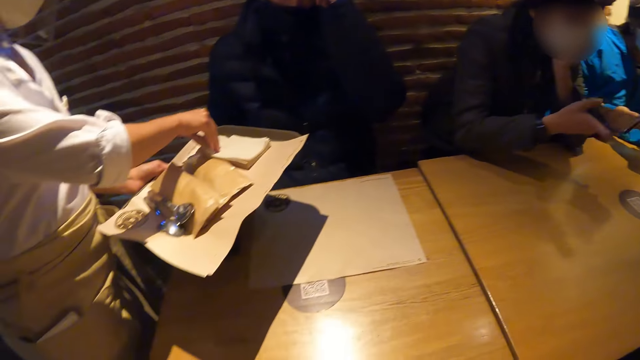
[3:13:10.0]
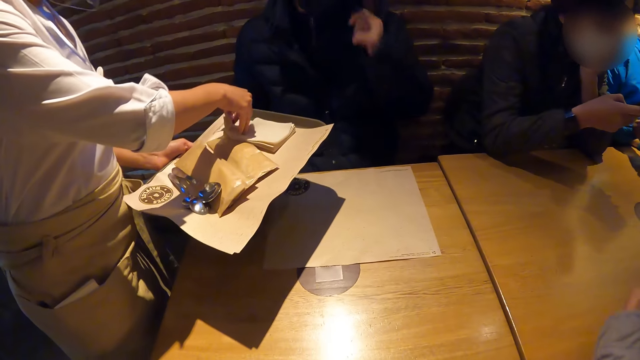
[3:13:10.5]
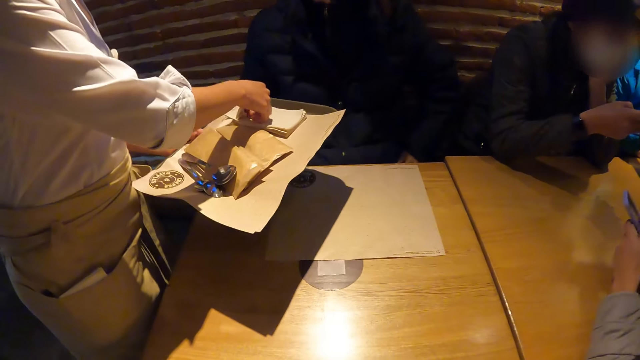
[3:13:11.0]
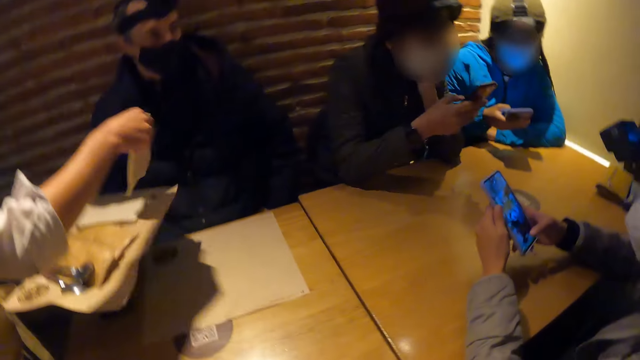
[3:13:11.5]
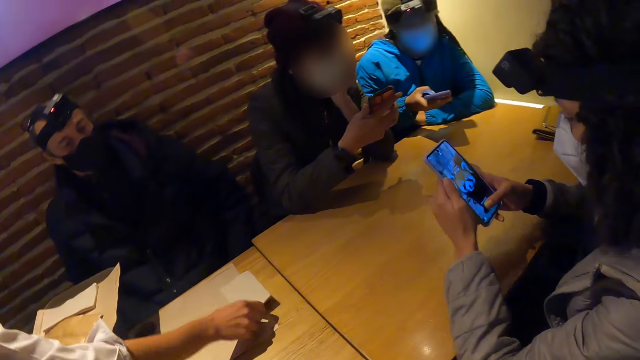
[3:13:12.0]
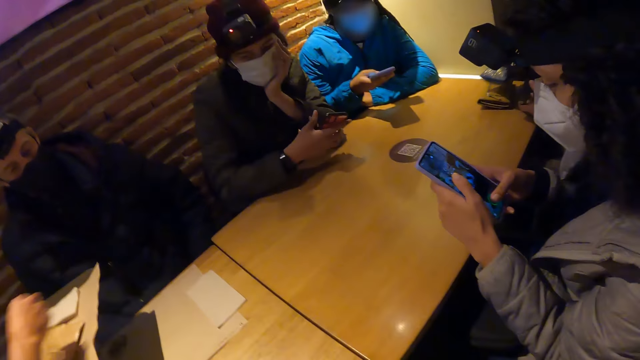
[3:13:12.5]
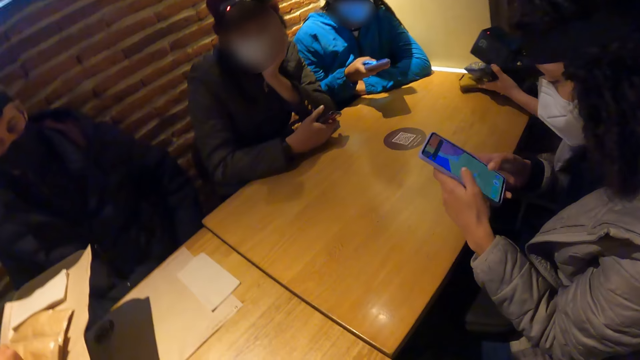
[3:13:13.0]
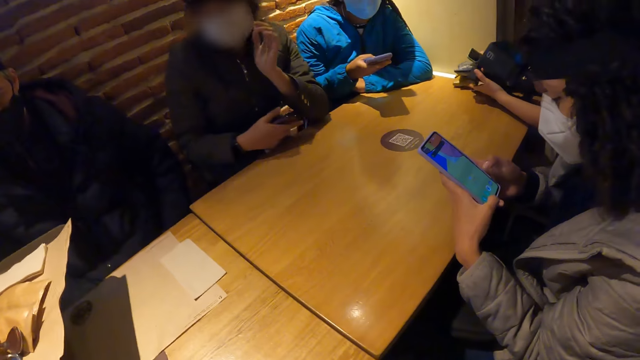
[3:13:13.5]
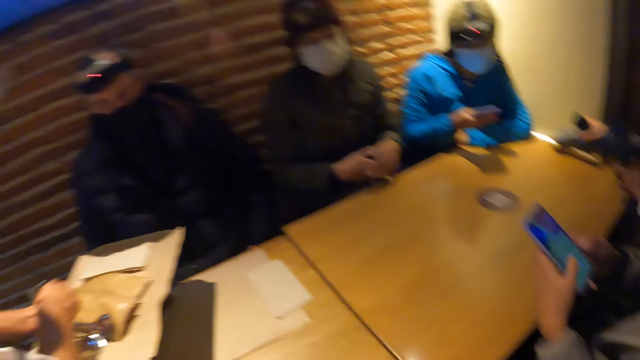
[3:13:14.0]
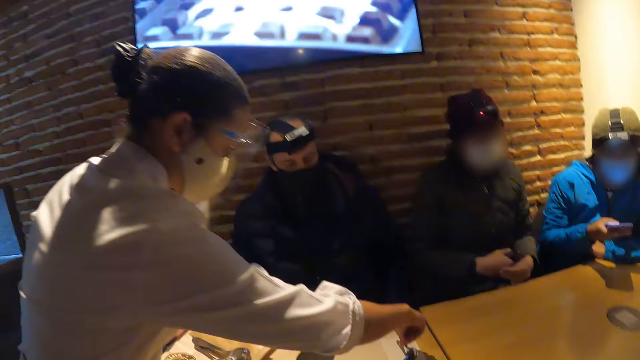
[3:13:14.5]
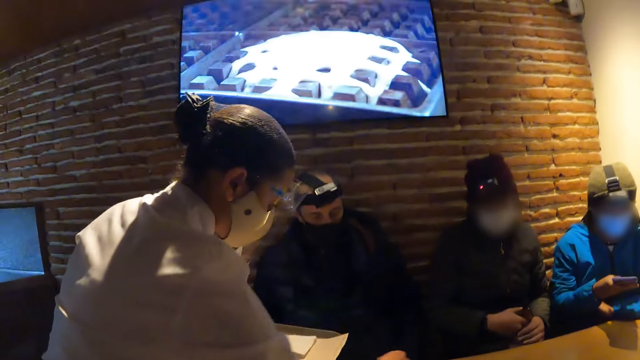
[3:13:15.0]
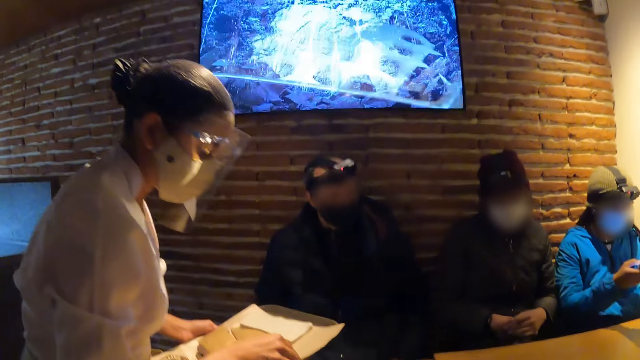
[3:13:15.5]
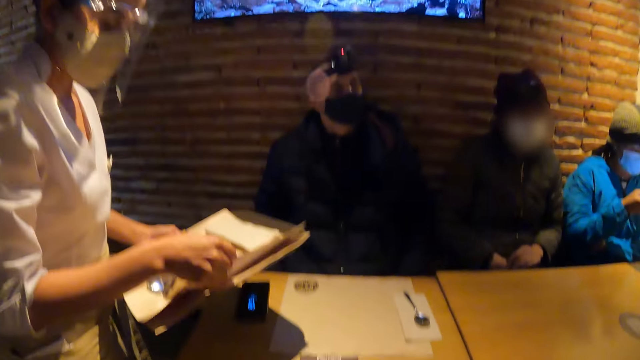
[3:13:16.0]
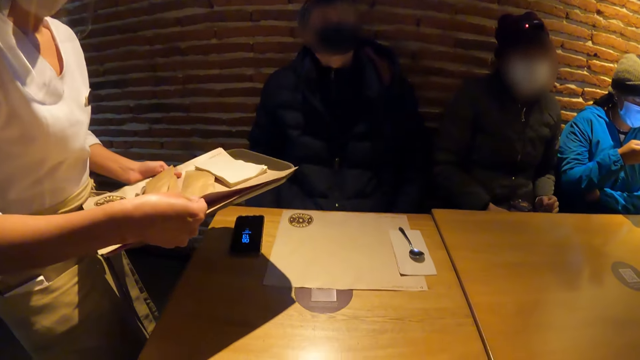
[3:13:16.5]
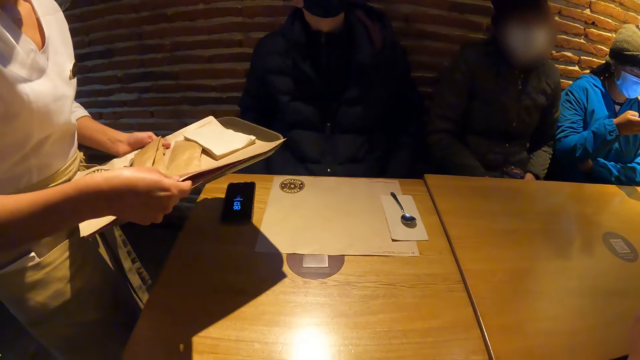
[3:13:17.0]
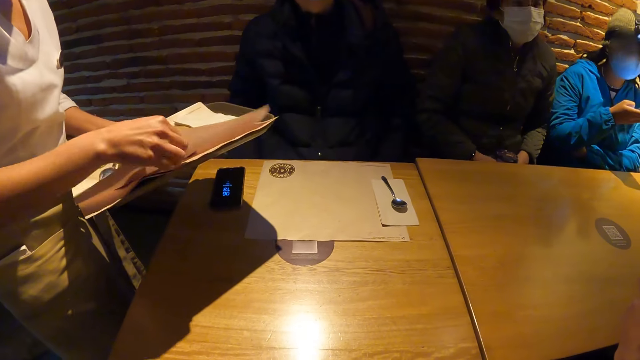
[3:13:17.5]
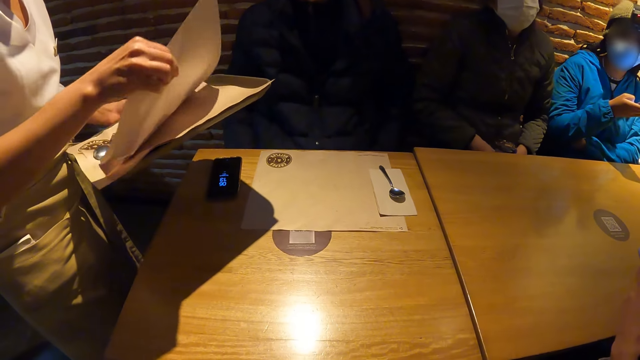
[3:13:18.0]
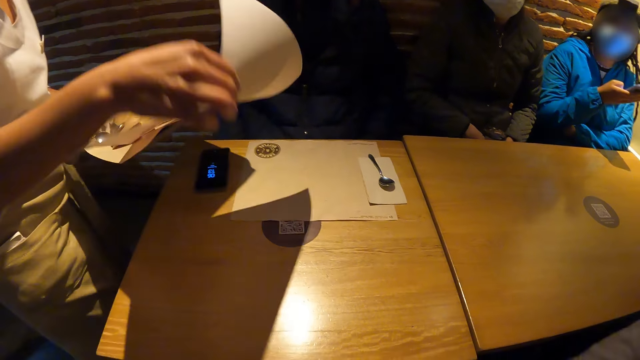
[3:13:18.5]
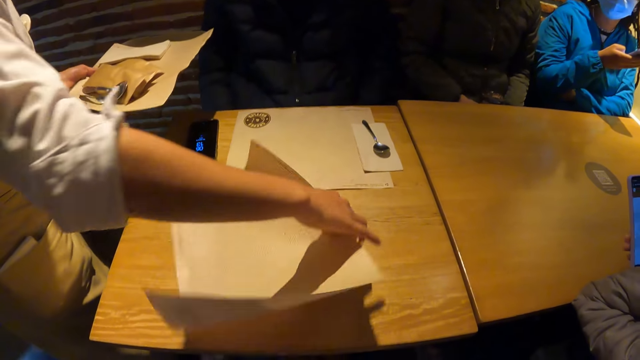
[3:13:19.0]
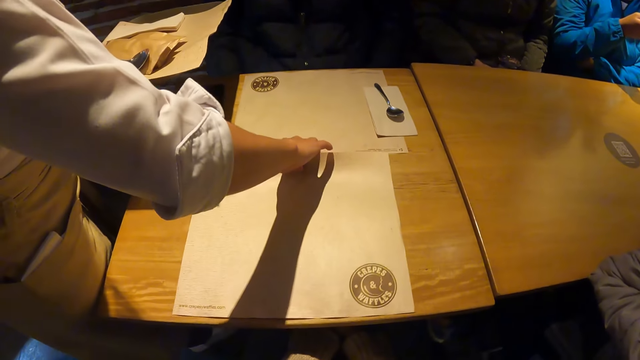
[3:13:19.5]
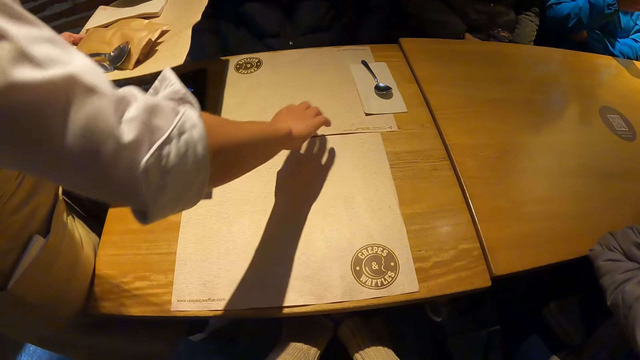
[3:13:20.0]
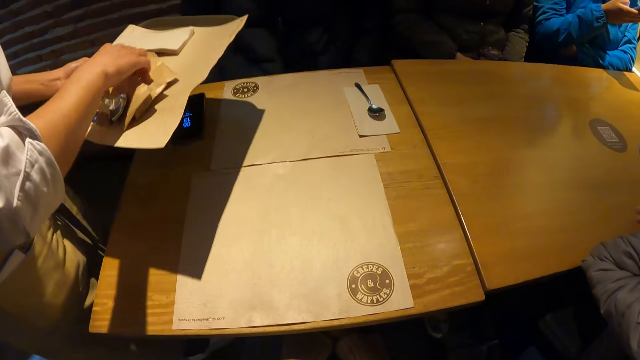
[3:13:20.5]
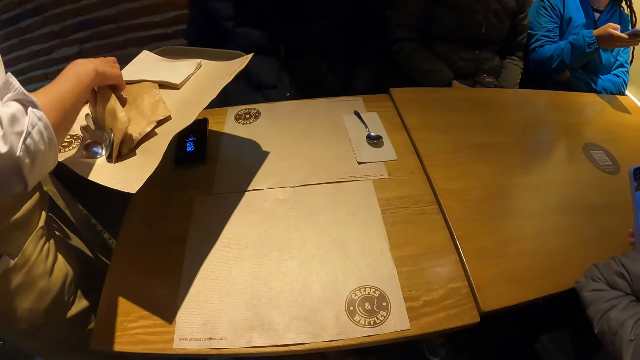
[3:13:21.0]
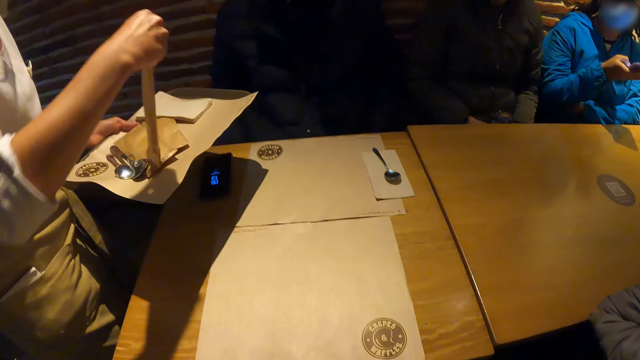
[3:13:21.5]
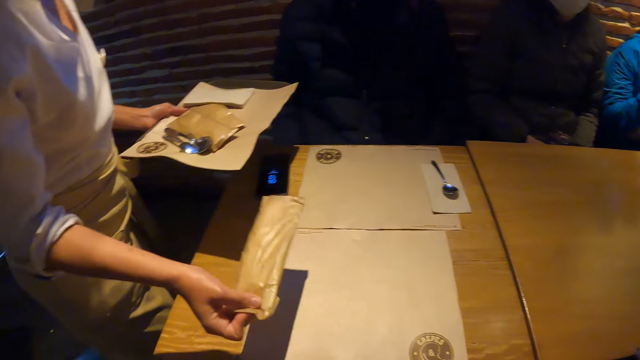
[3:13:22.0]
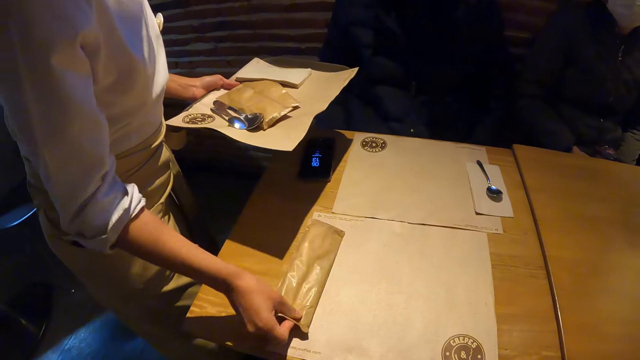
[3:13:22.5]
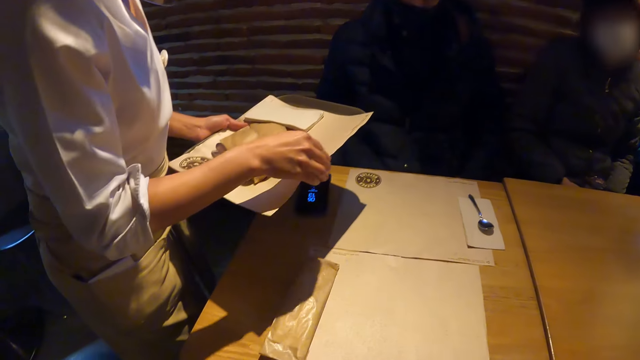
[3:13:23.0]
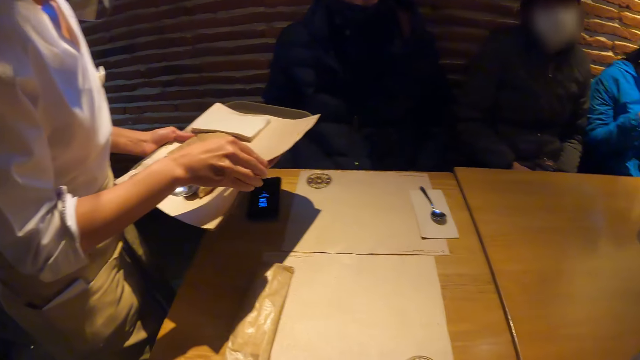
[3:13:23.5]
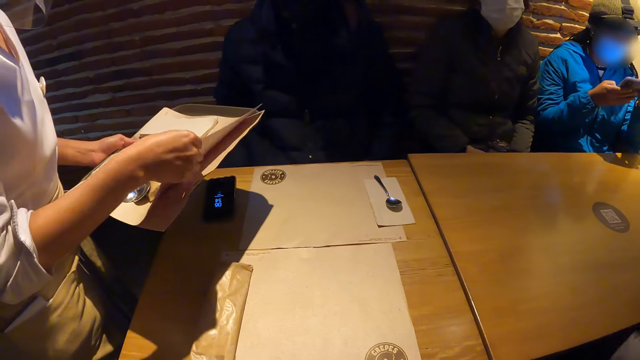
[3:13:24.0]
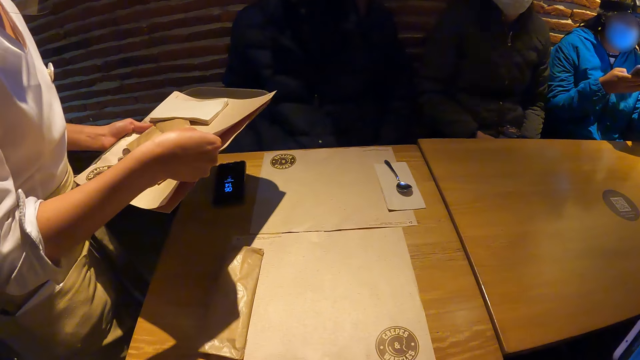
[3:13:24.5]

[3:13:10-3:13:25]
The waitress picks up a towel, places a brown package or towel on the table with her right hand. Another person scrolls on the phone. The waitress places a spoon on the table with her right hand, on top of the towel. The waitress places the brown paper on the table with her right hand. The waitress places the brown package on the table with her right hand.

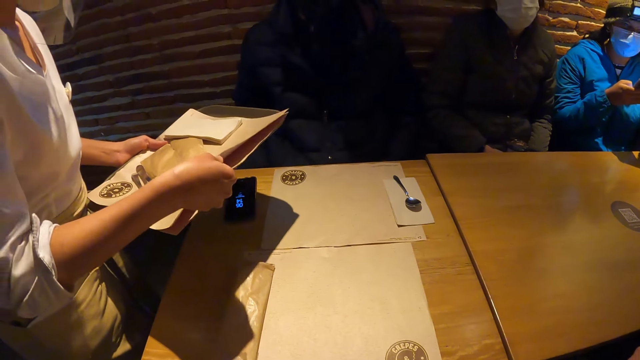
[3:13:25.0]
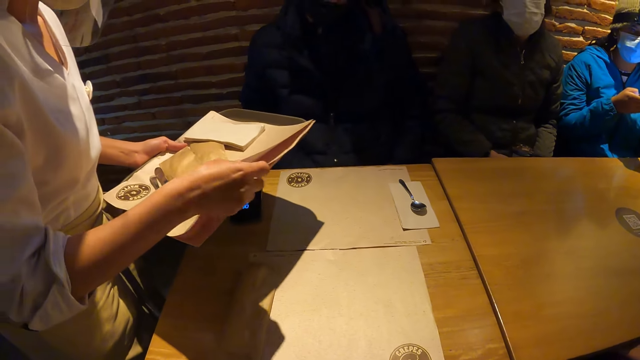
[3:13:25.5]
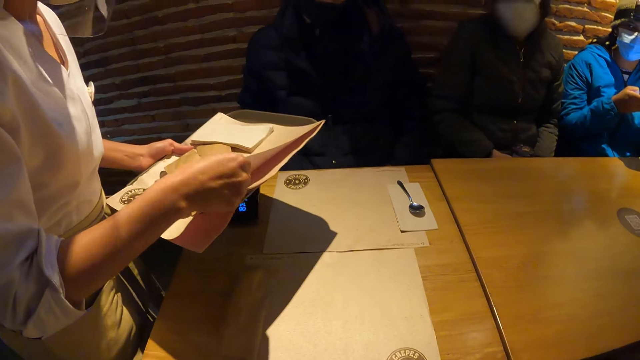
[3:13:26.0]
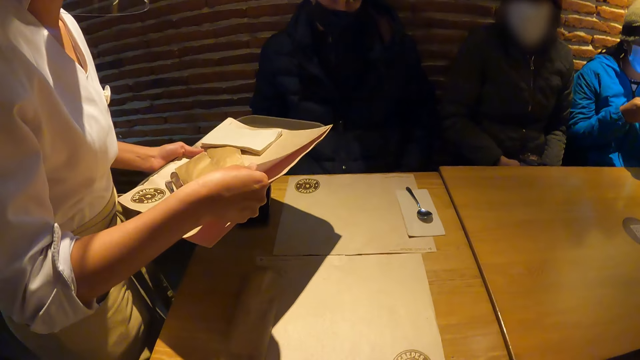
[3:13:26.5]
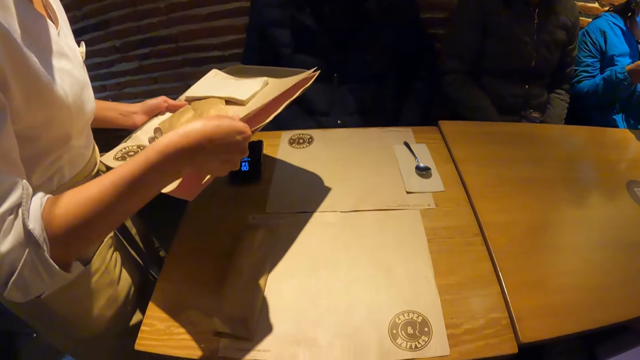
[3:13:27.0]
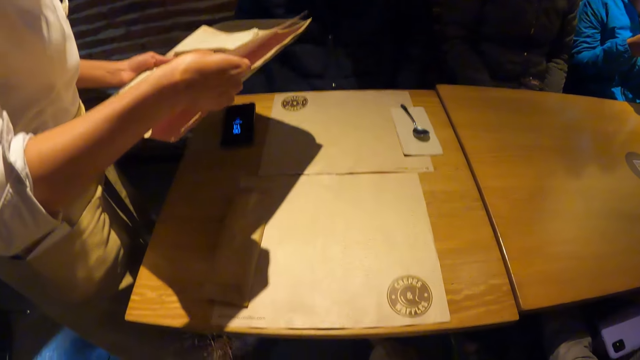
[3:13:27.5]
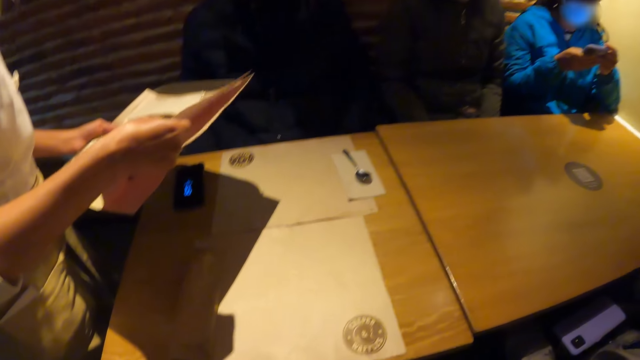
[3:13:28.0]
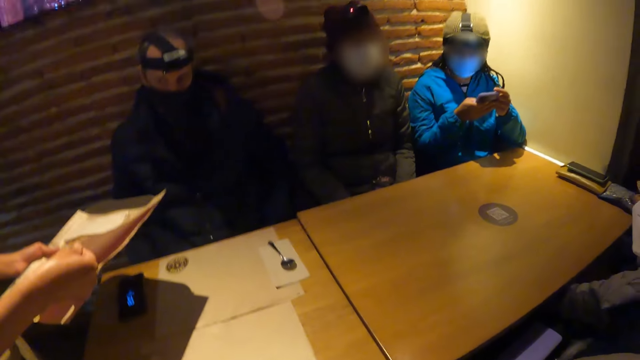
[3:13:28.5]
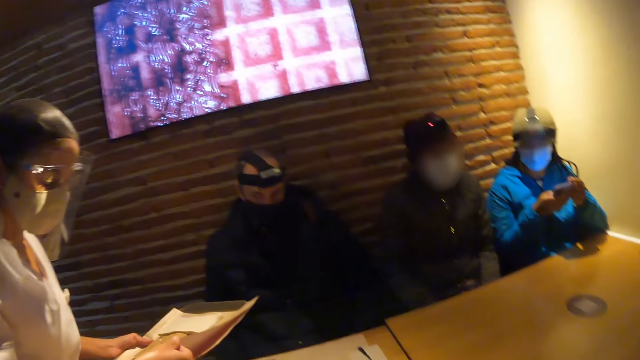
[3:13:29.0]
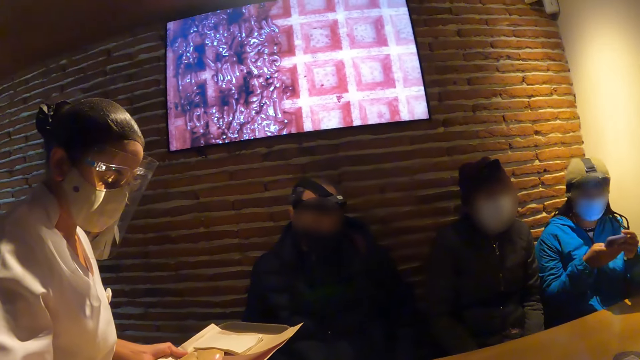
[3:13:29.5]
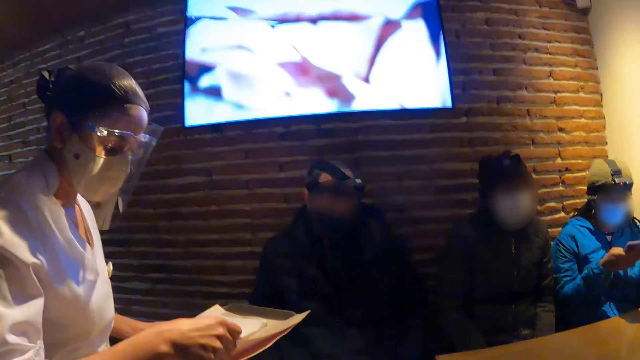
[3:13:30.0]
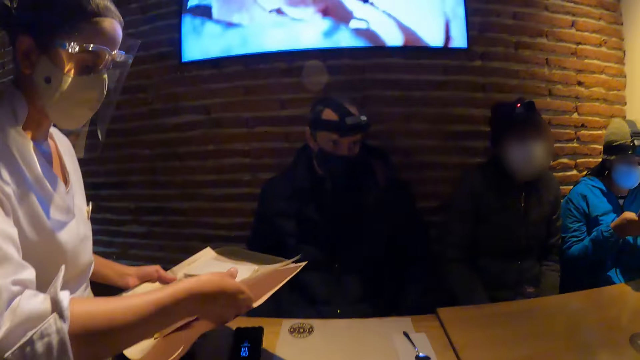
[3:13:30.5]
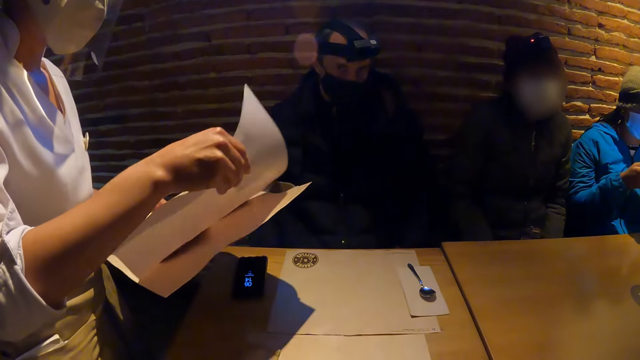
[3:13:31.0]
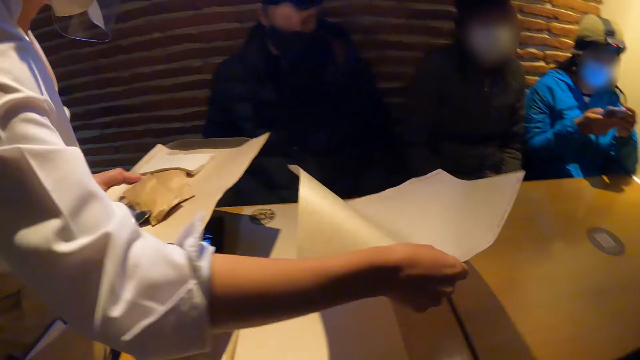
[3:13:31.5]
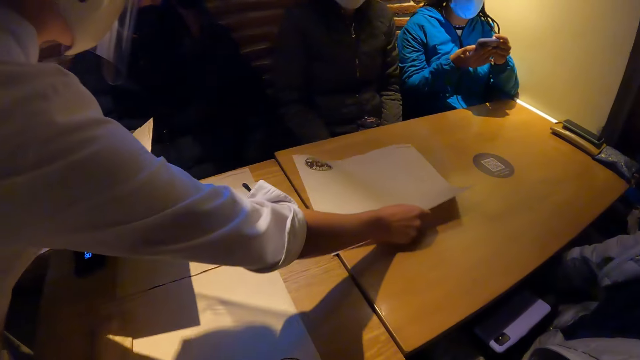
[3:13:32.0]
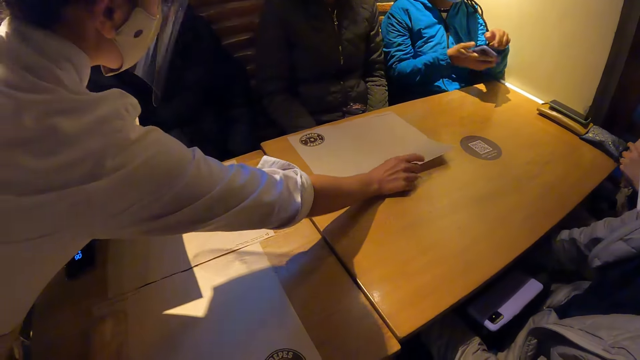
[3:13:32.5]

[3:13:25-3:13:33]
The camera wearer watches television. The waitress places a brown paper on the table with her right hand.
